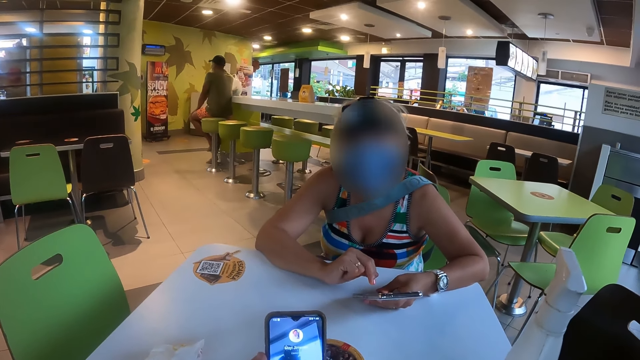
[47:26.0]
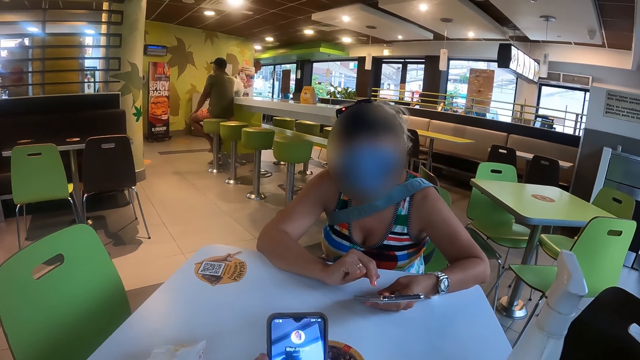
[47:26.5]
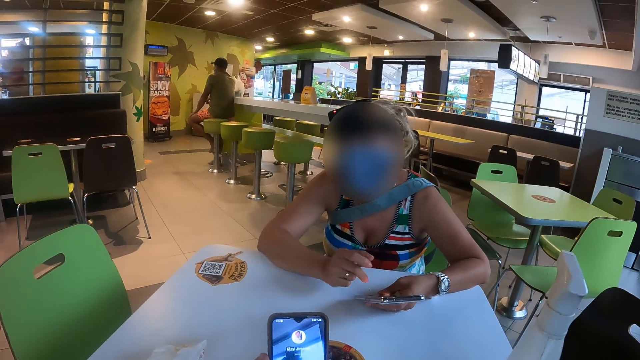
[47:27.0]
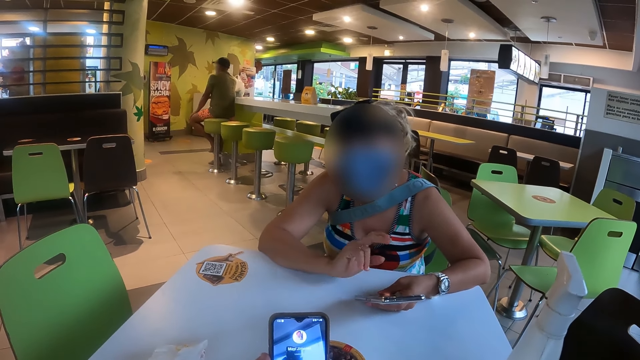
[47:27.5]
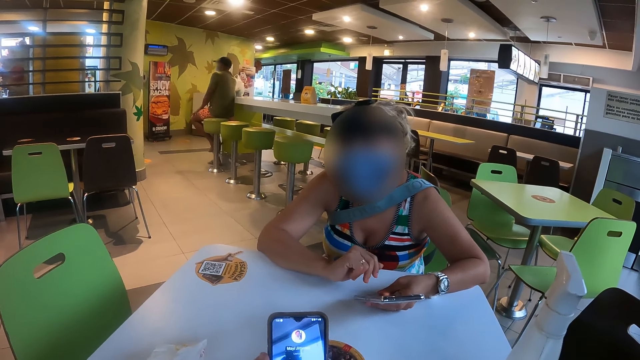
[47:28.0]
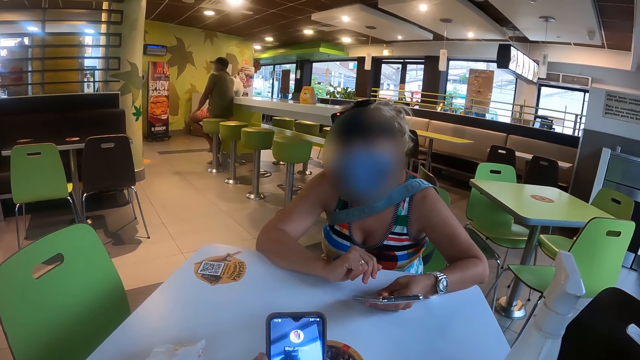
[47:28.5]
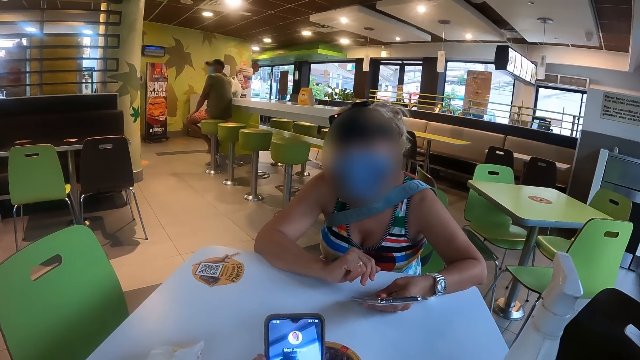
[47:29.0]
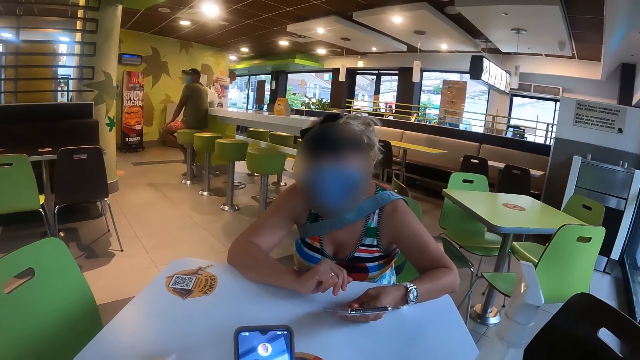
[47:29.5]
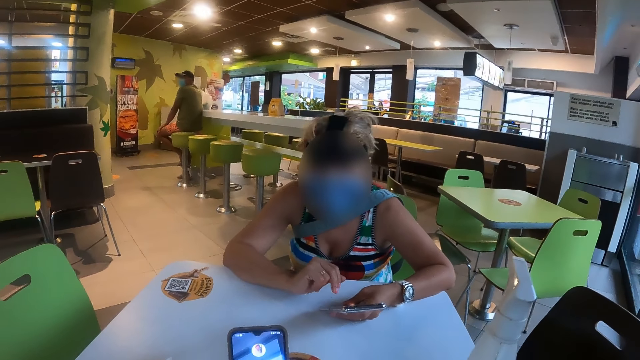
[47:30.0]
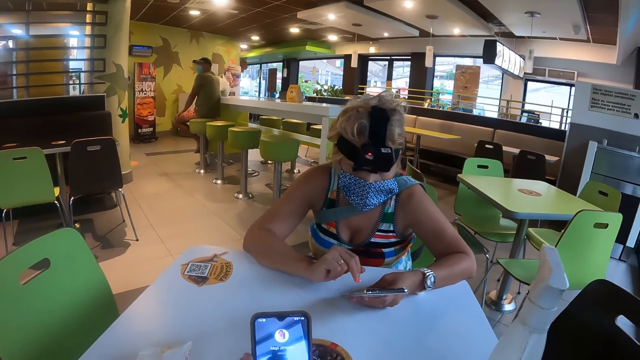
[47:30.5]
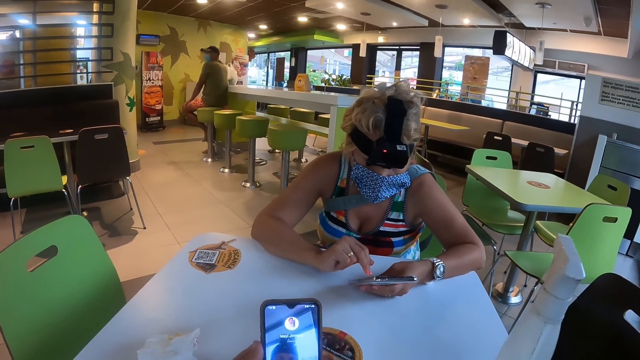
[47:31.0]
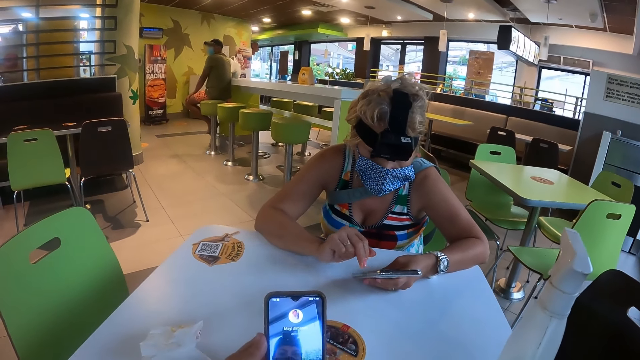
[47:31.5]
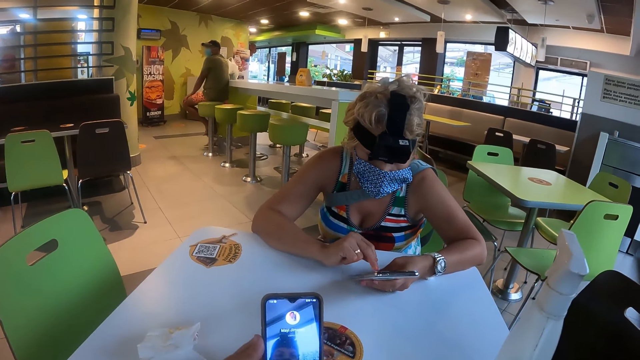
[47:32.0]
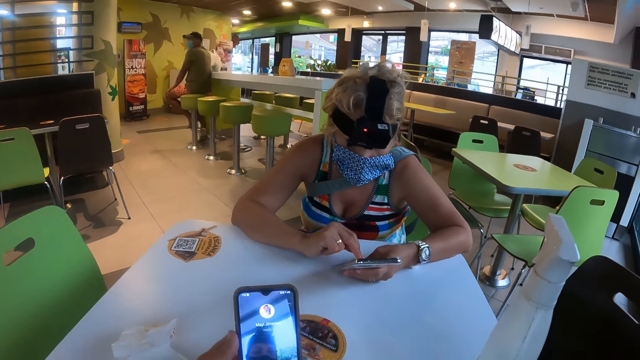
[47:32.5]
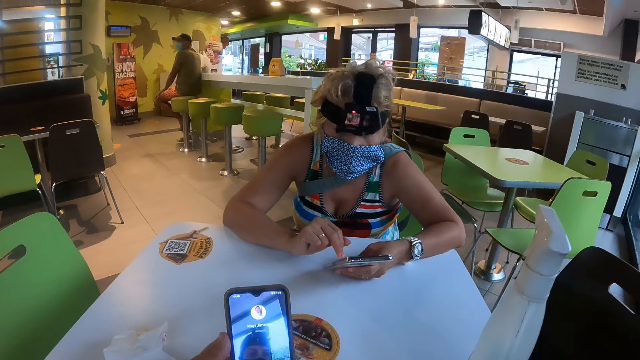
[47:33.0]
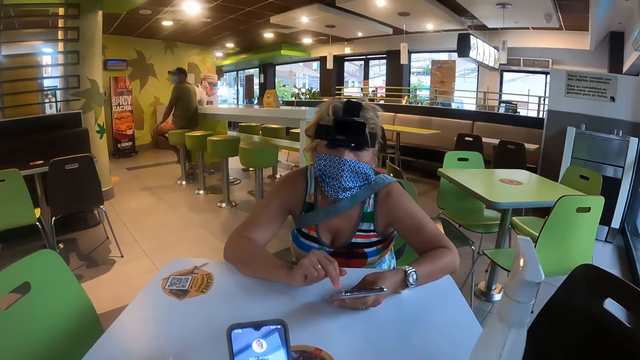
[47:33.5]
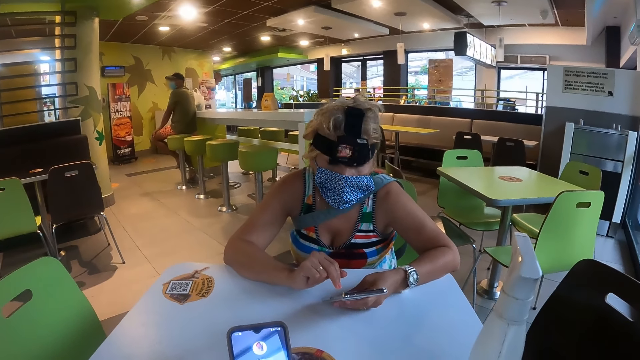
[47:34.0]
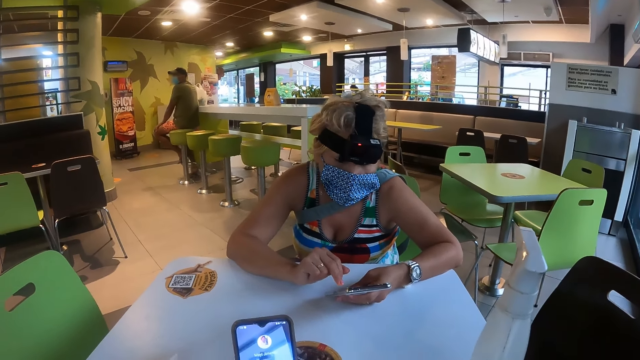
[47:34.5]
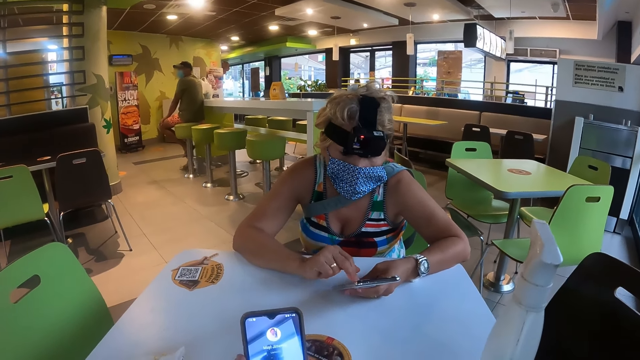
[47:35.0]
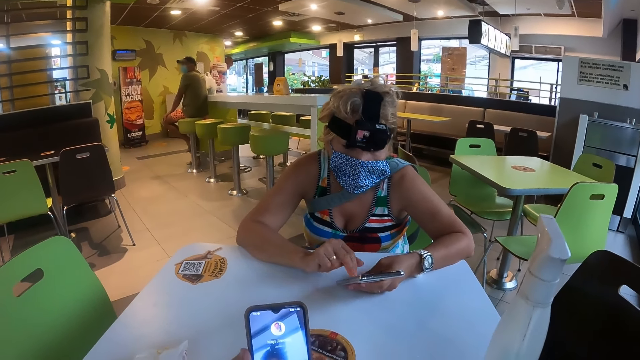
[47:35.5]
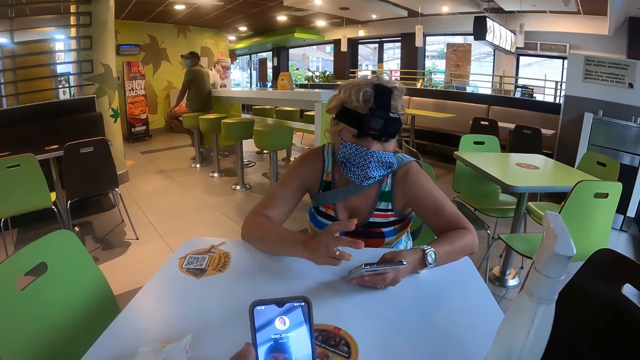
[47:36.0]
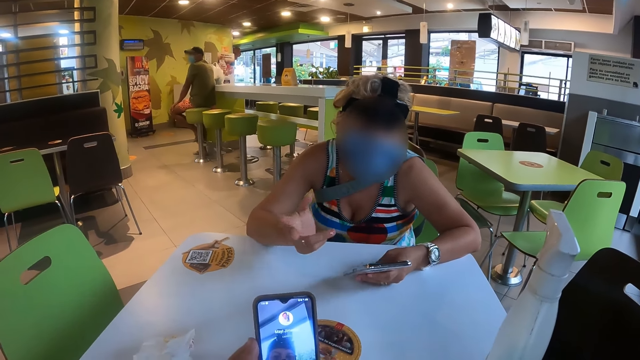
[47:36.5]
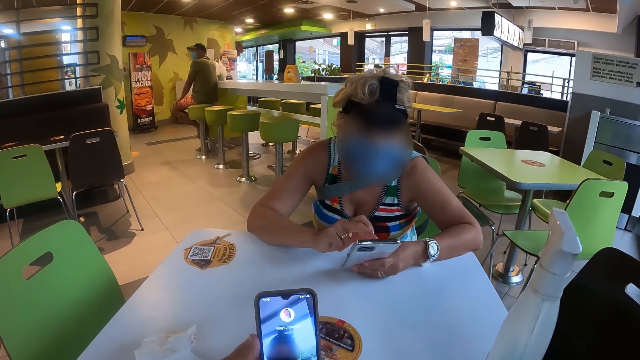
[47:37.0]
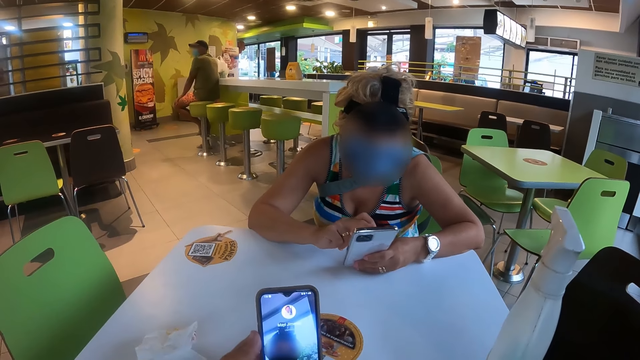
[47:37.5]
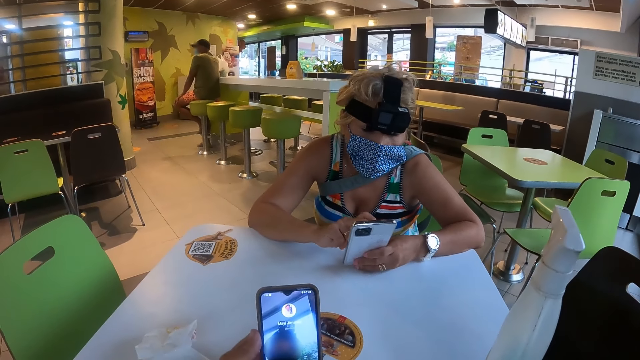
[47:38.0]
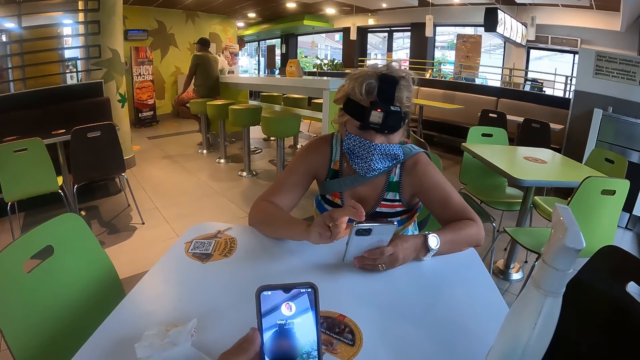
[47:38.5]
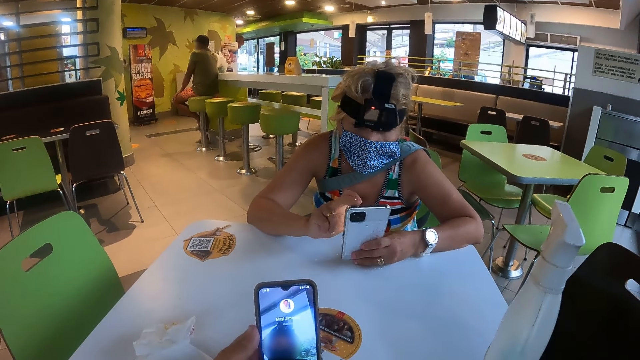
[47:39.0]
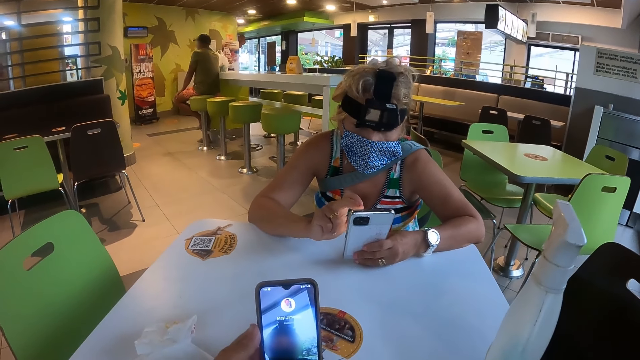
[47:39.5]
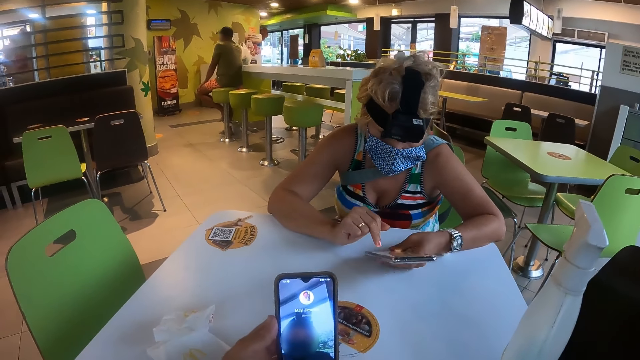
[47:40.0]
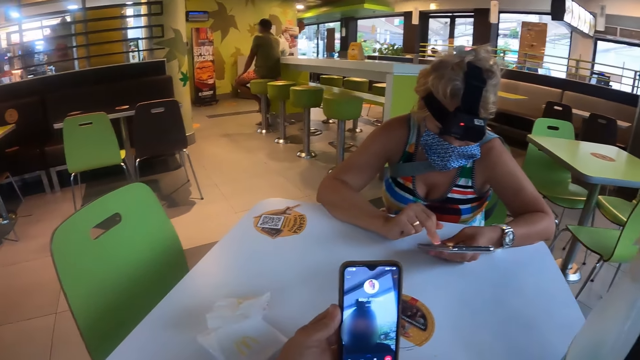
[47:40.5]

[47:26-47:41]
A woman gestures to the camera wearer. The woman operates a phone. The woman gestures to the camera wearer. The woman operates the phone.

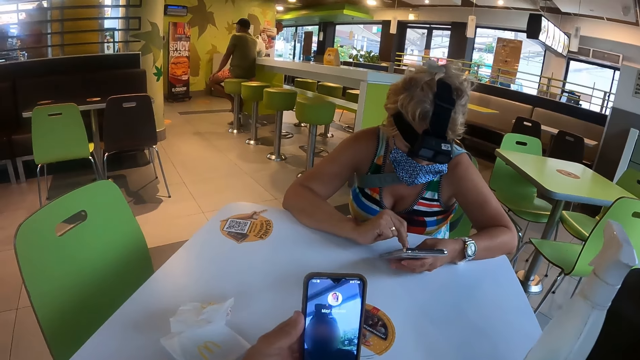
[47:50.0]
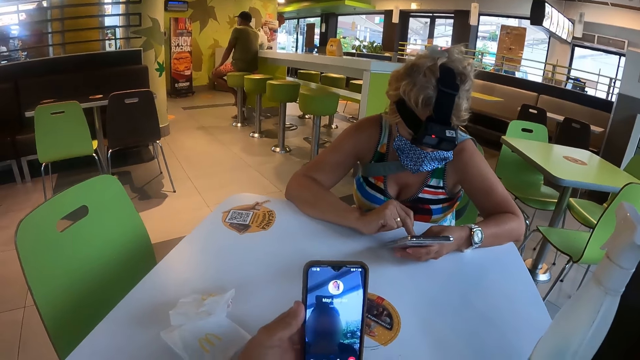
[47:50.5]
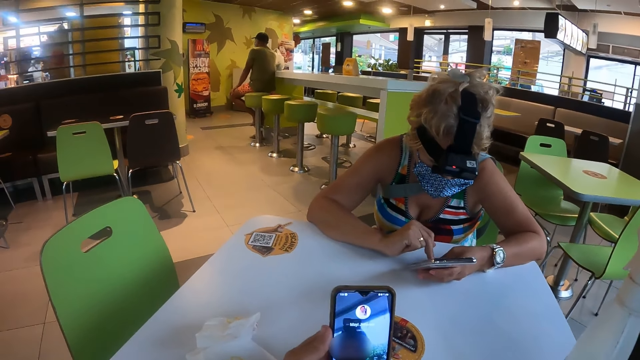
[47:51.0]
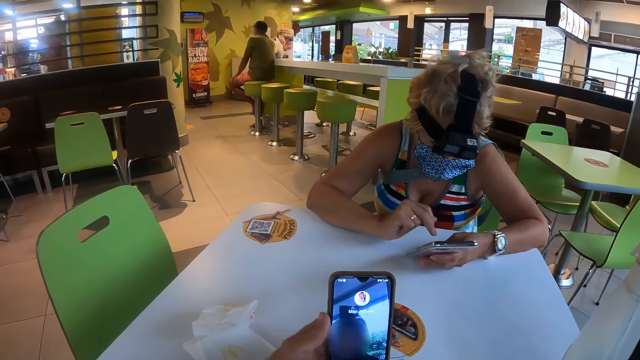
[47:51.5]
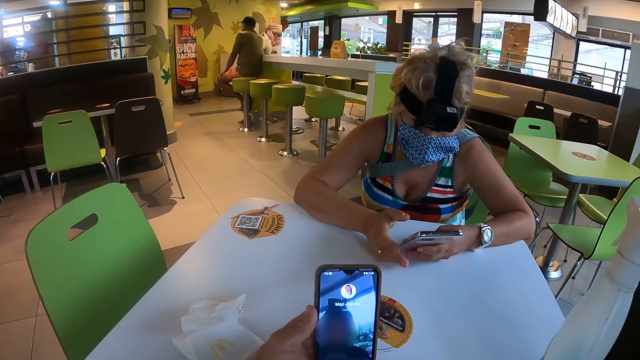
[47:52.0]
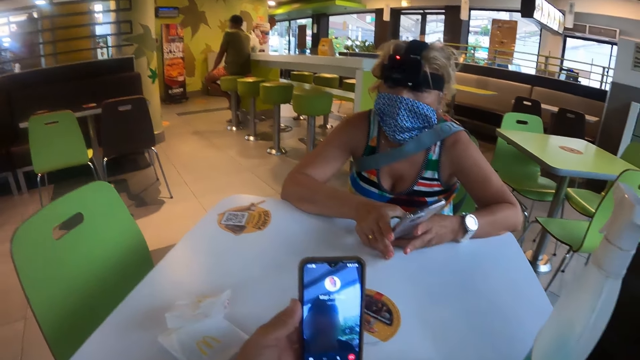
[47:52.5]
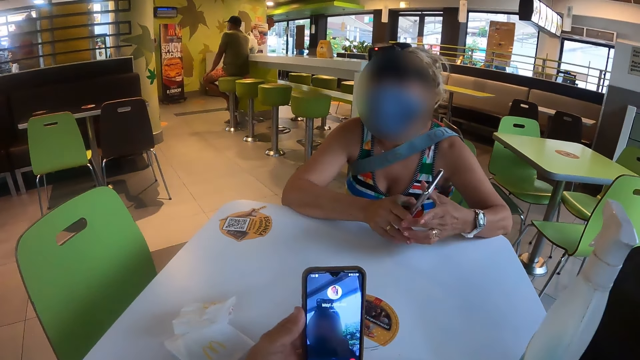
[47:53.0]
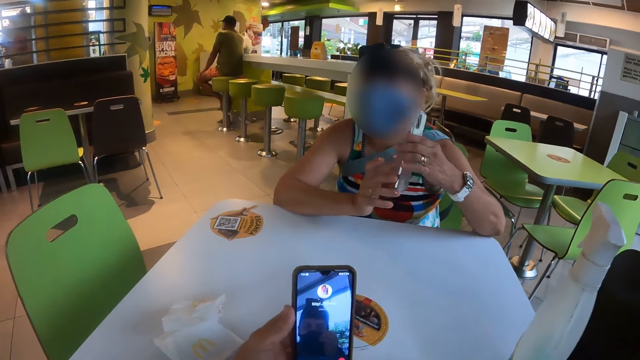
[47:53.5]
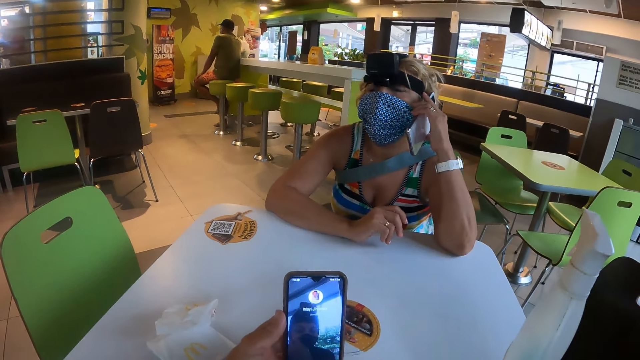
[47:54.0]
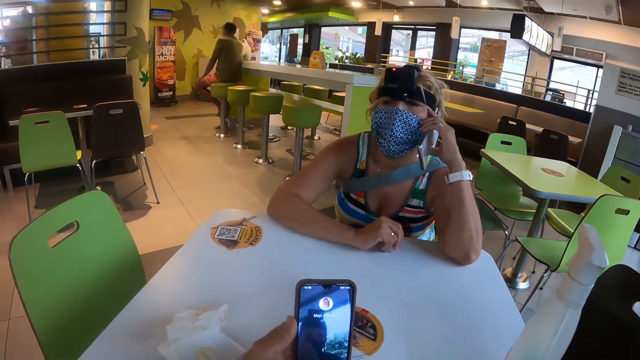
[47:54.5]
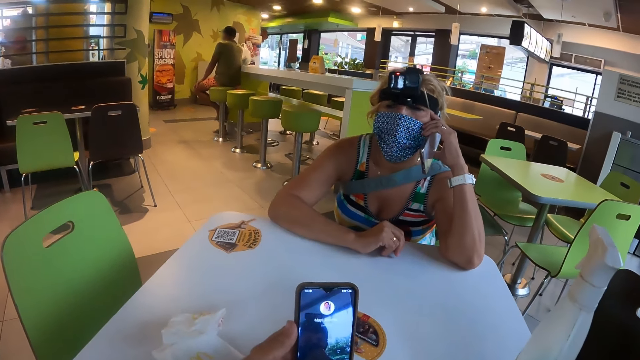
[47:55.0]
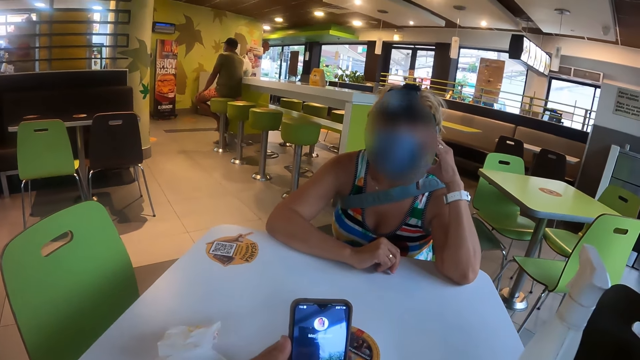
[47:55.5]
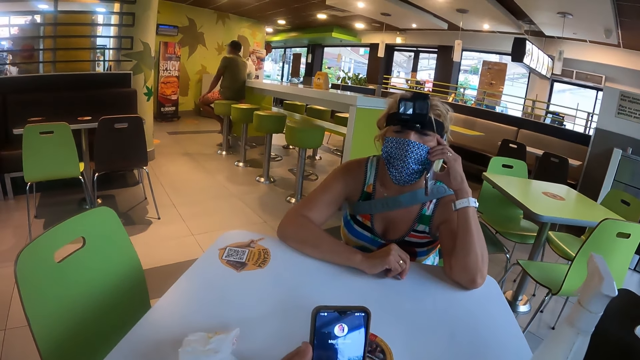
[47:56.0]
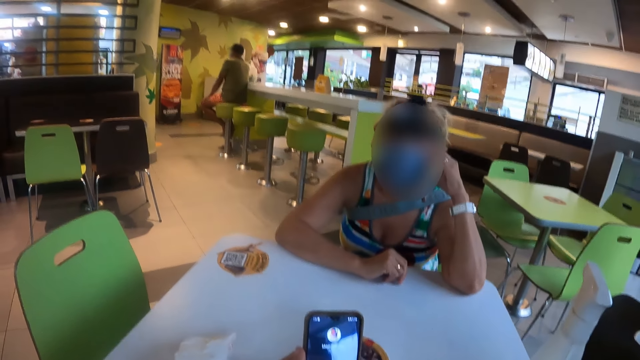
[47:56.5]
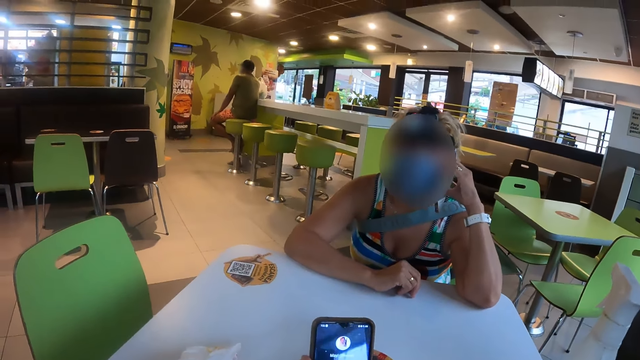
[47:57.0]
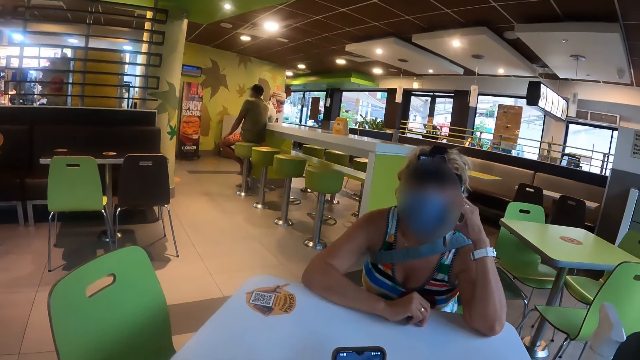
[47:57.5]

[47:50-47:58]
A woman makes a phone call.
